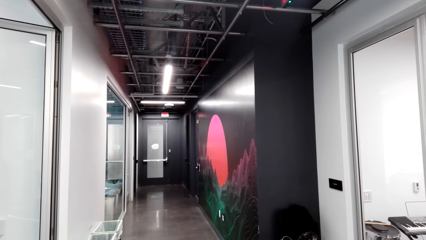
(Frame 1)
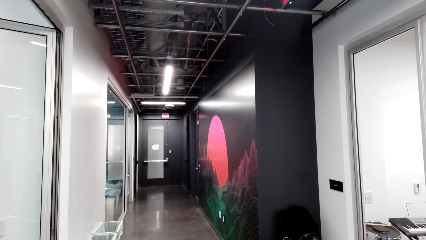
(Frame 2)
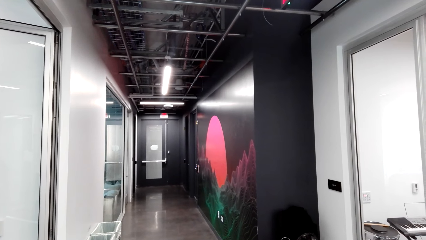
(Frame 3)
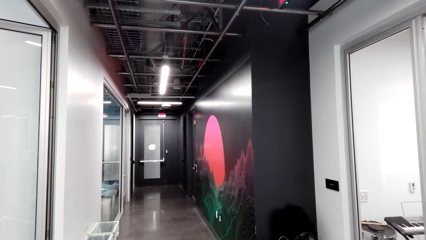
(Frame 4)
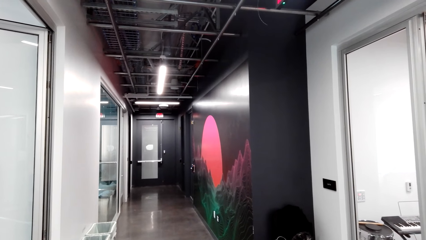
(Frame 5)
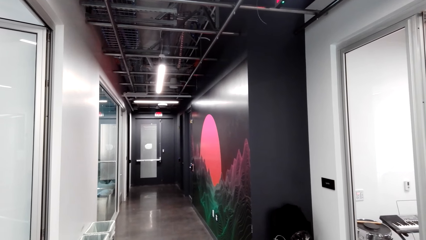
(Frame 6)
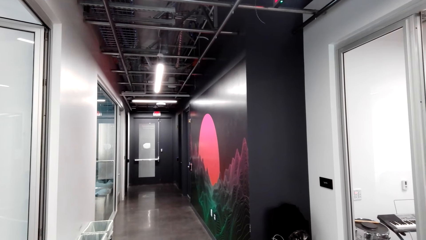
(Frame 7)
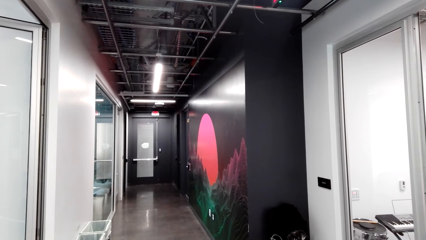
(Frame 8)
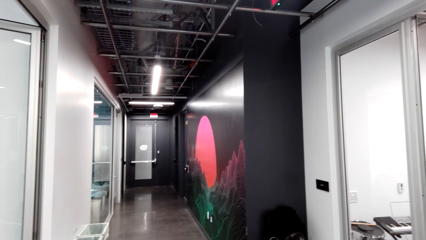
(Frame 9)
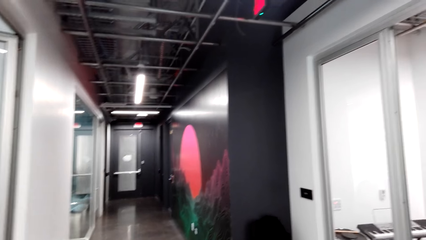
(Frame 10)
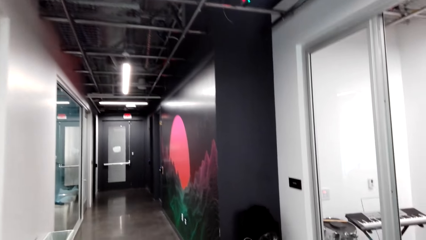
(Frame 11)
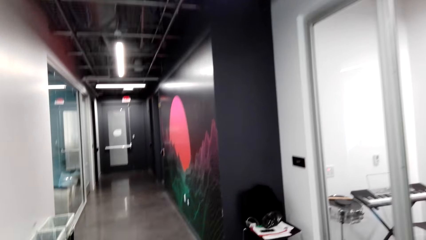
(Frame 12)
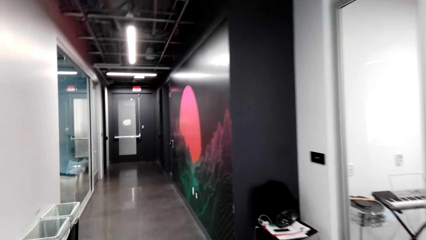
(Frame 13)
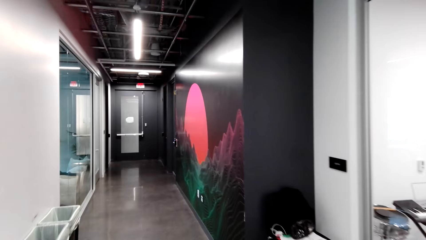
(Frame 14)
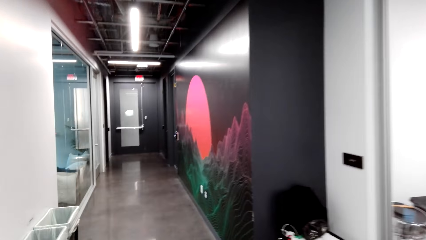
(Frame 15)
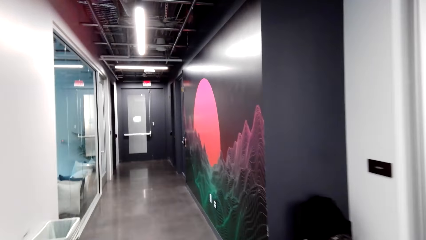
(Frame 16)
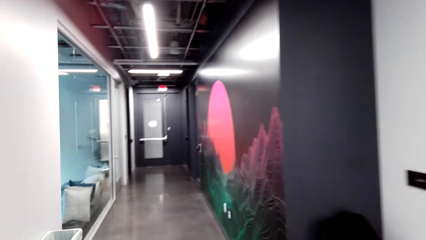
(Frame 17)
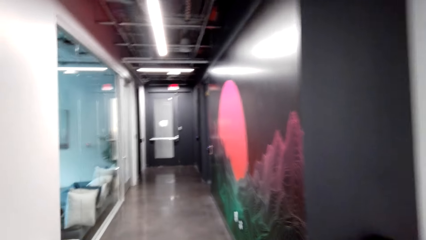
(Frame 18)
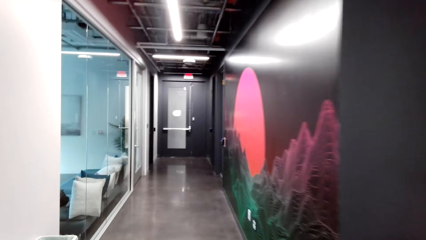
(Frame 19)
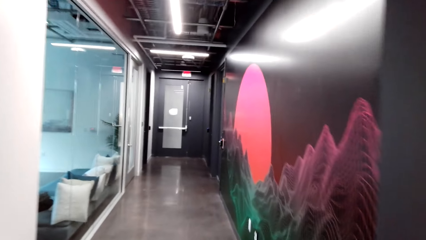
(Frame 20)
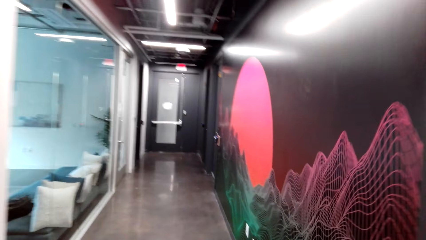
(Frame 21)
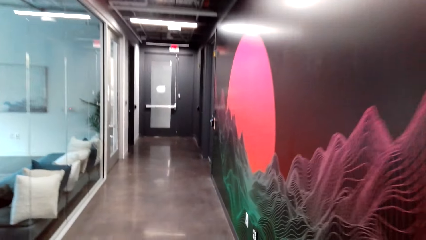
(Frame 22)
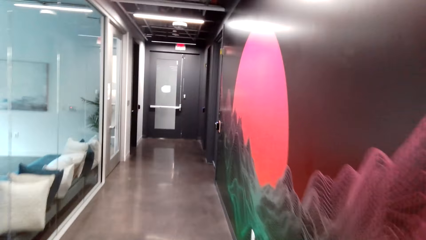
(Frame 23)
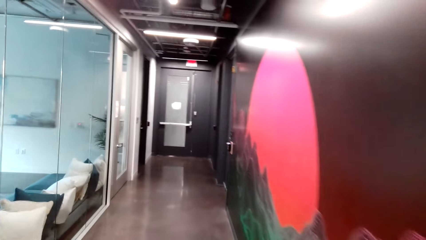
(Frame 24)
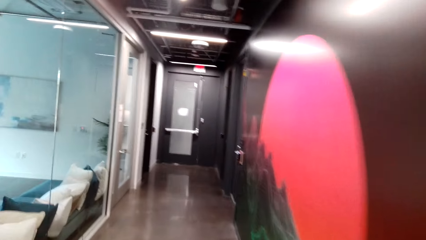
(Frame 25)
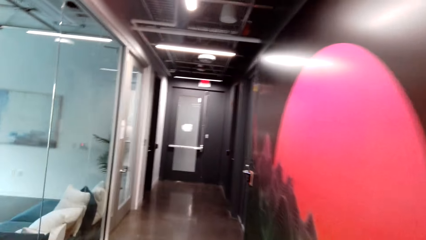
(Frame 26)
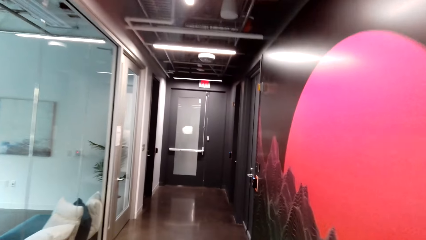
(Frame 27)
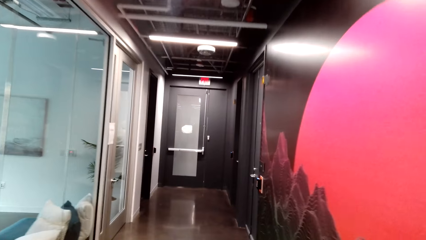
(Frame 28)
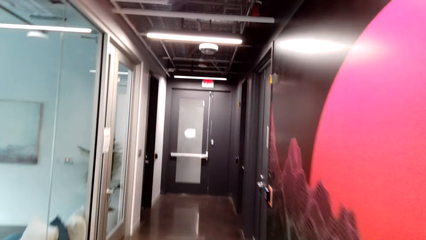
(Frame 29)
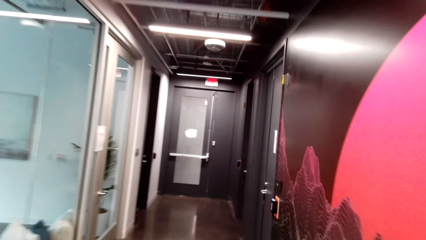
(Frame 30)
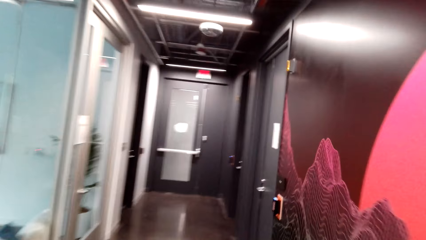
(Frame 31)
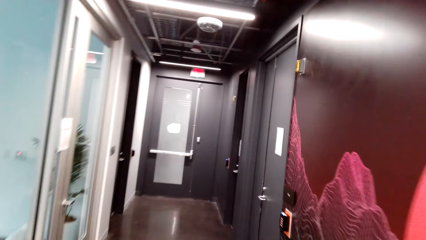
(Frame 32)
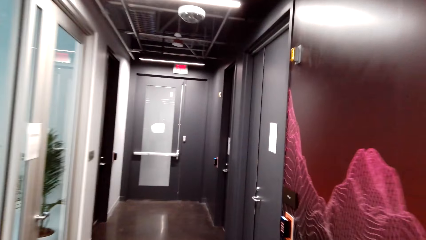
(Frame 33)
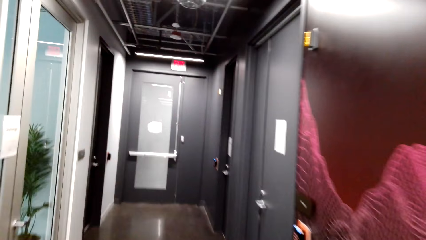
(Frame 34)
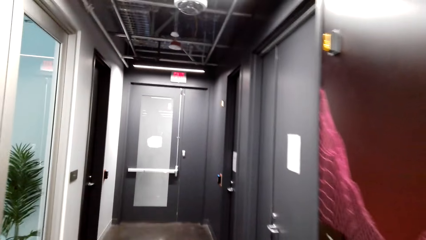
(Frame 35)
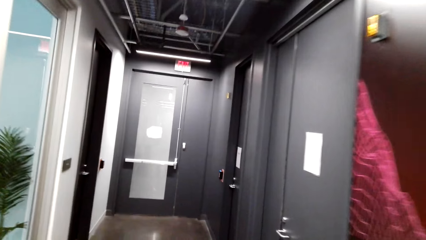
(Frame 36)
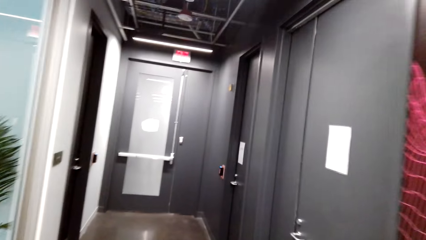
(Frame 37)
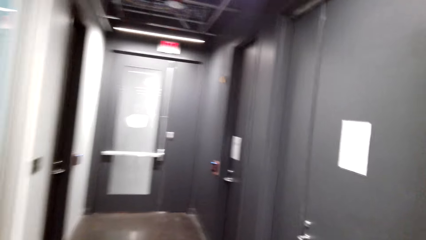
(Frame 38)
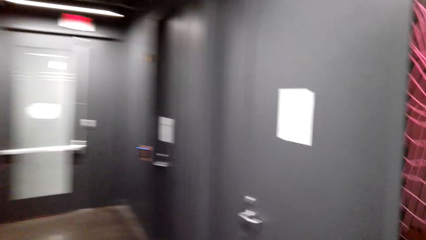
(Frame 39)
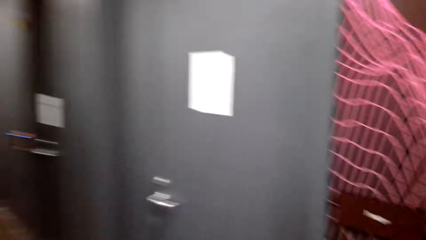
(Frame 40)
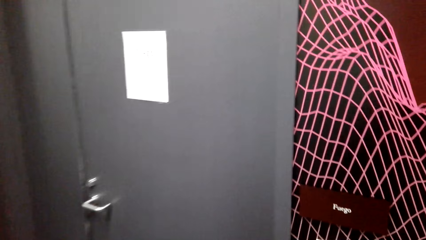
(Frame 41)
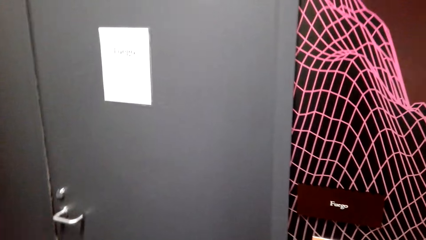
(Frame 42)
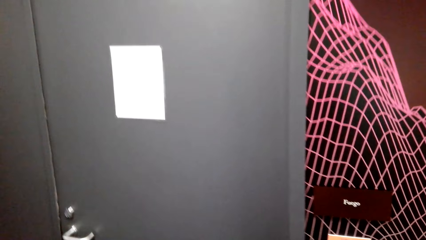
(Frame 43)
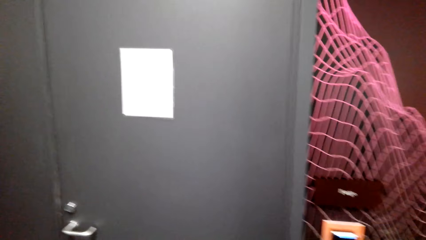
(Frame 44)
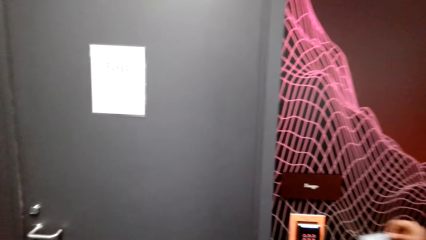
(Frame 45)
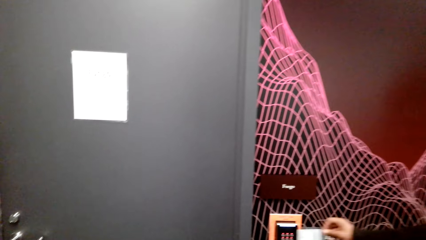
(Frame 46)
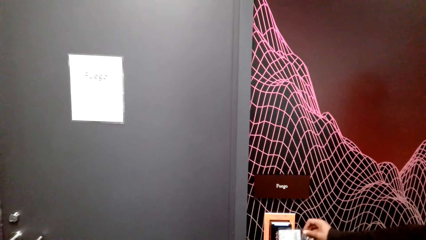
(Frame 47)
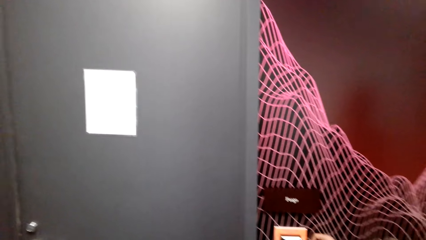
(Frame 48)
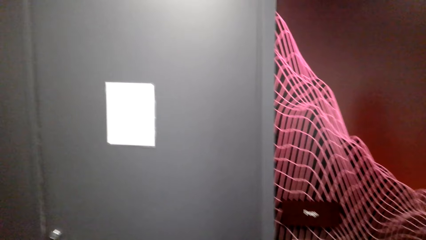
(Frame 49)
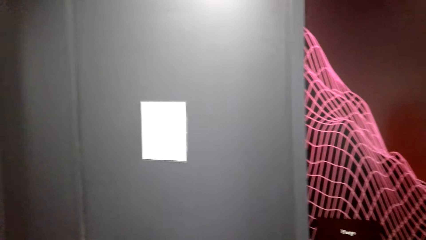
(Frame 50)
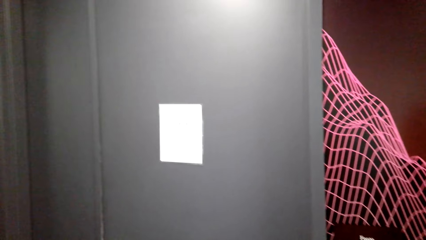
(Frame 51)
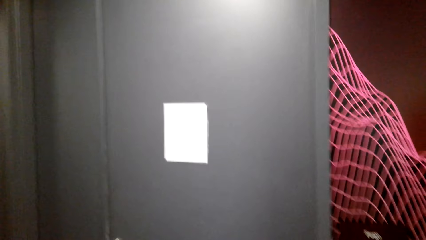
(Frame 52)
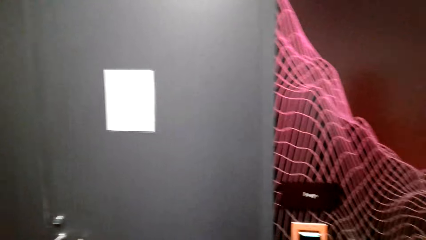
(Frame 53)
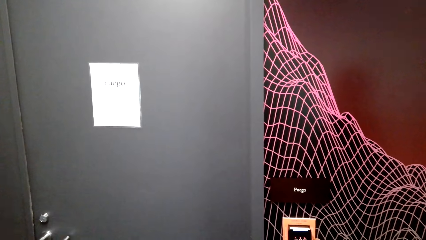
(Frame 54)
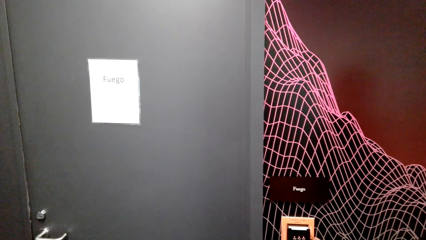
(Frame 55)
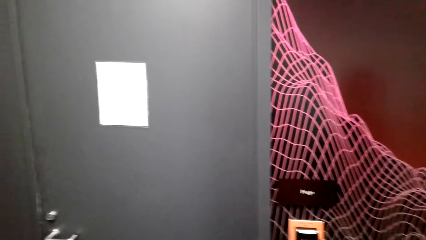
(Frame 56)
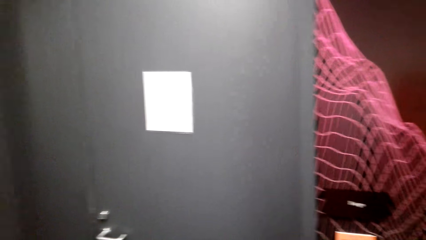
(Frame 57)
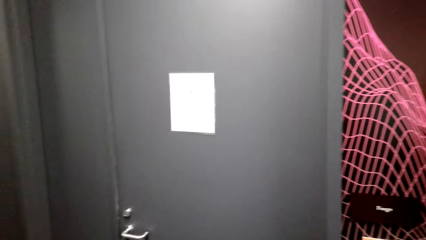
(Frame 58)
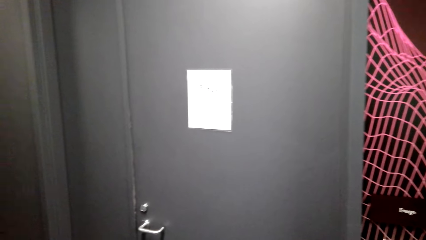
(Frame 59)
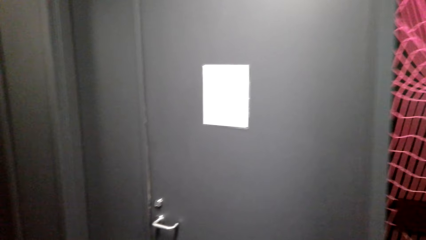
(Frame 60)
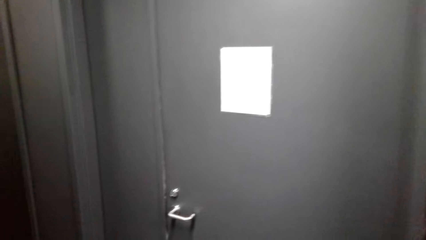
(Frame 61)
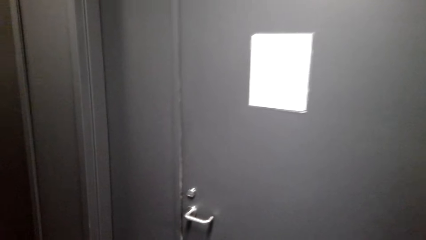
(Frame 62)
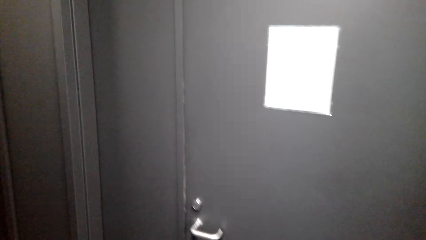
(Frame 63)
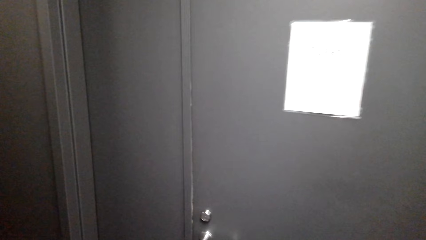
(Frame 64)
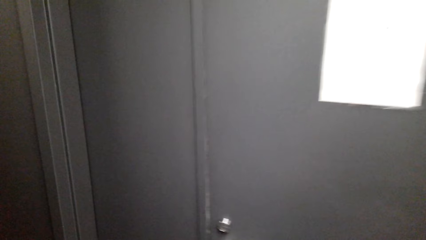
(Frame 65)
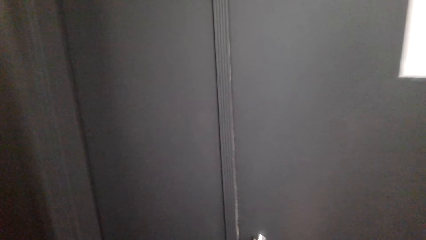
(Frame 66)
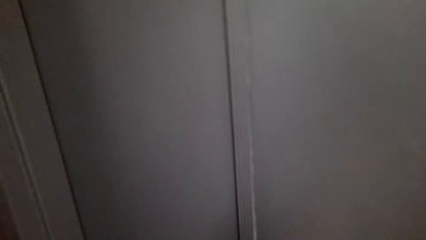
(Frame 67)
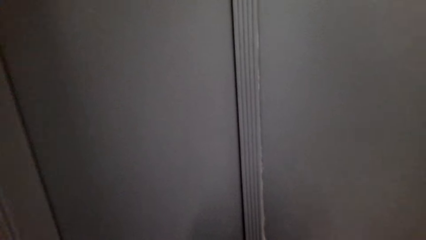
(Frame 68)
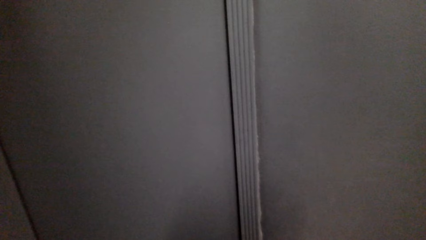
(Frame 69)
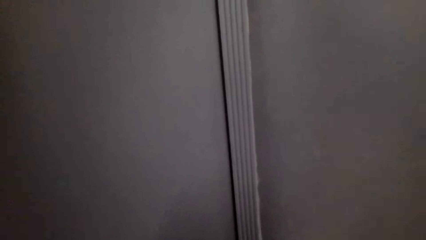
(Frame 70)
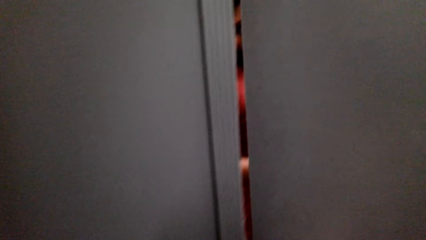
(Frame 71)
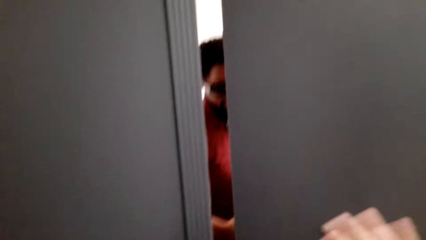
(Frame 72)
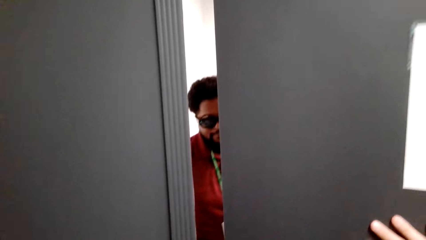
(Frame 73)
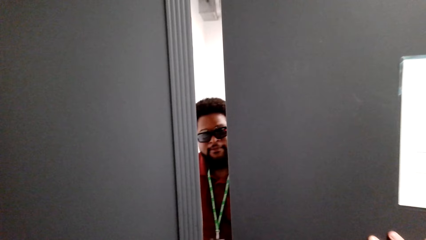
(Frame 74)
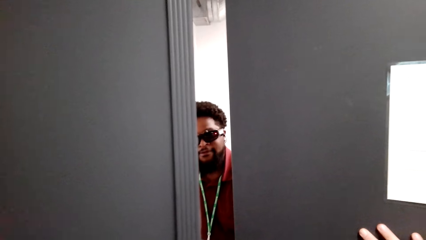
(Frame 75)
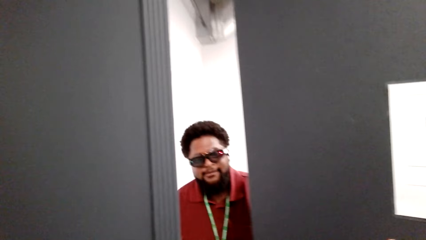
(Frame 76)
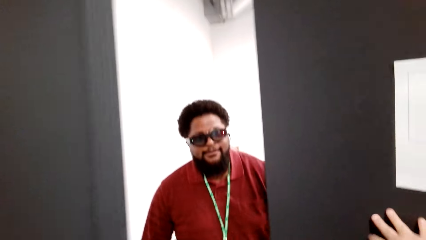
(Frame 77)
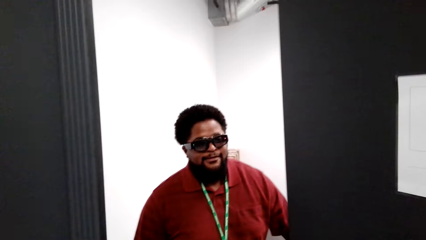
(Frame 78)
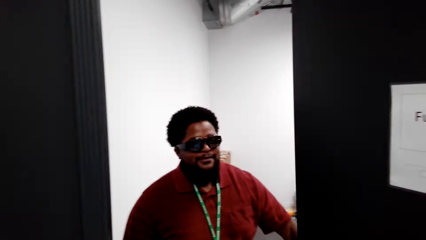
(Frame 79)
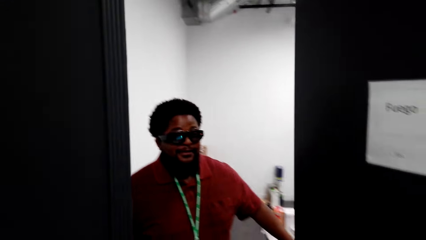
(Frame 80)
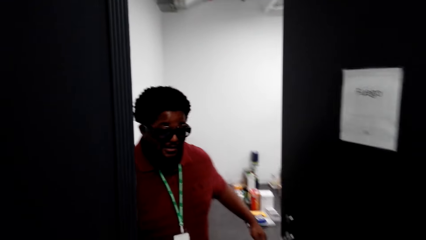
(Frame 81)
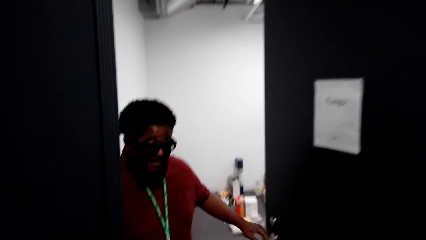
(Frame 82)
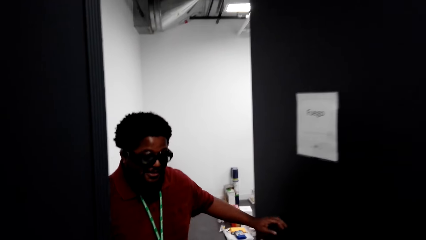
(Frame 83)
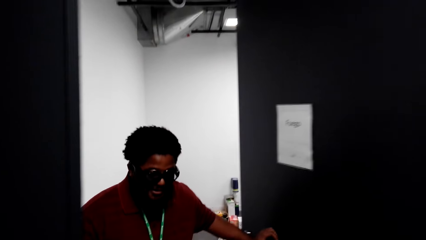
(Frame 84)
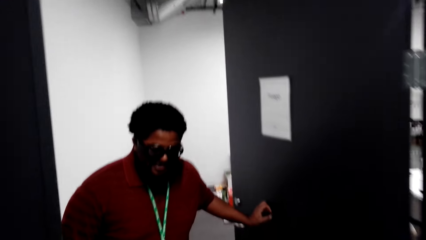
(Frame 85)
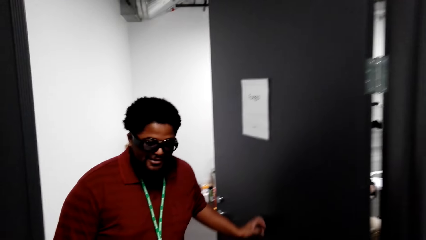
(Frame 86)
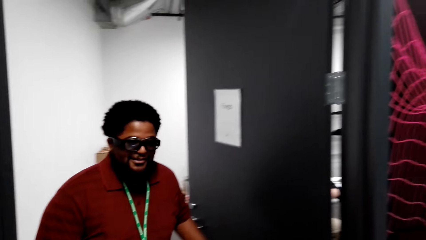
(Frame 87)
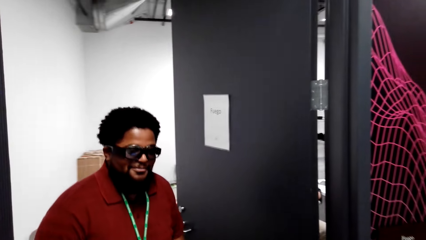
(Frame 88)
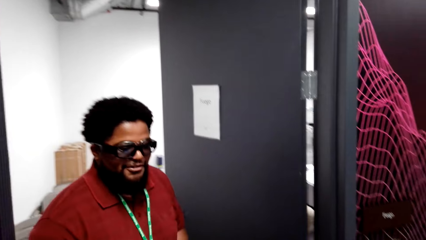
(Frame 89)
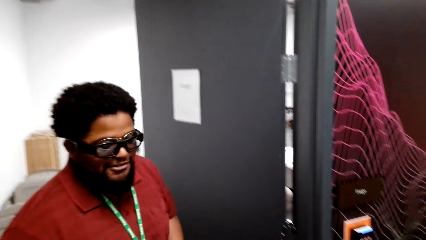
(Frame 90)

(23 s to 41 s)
The camera wearer walks around the room. They open the door. A man opens the door.
